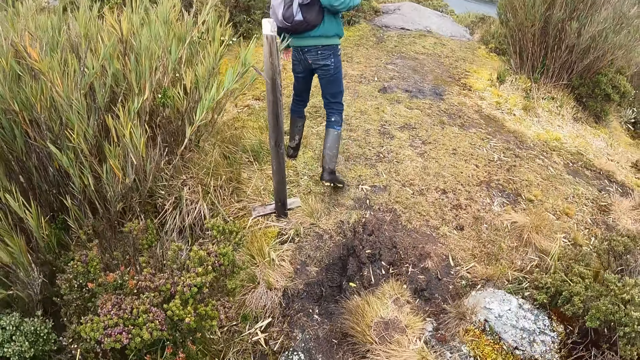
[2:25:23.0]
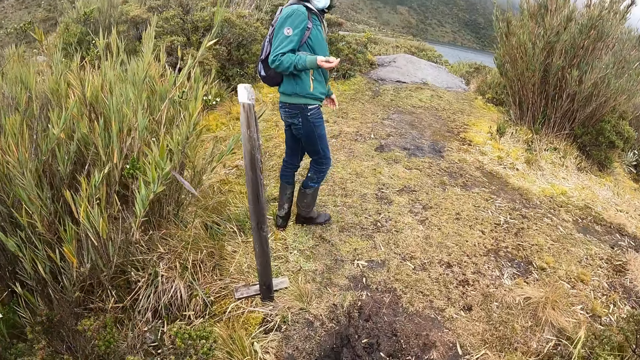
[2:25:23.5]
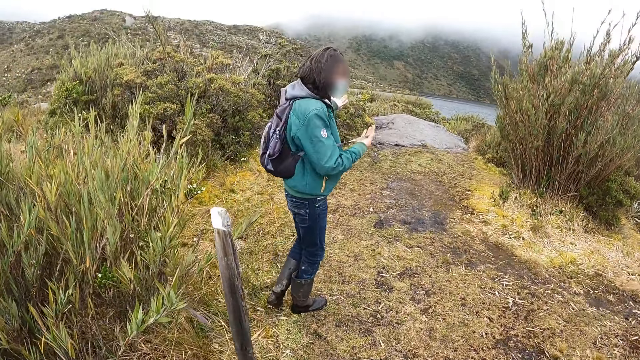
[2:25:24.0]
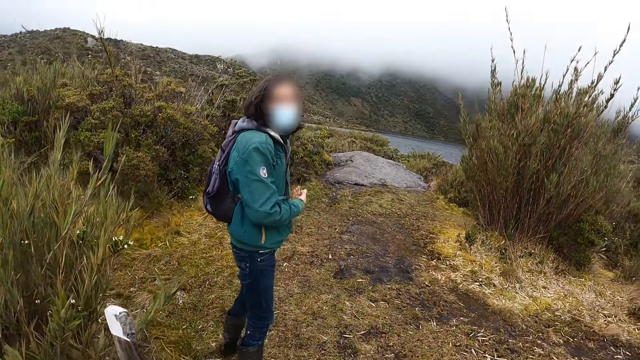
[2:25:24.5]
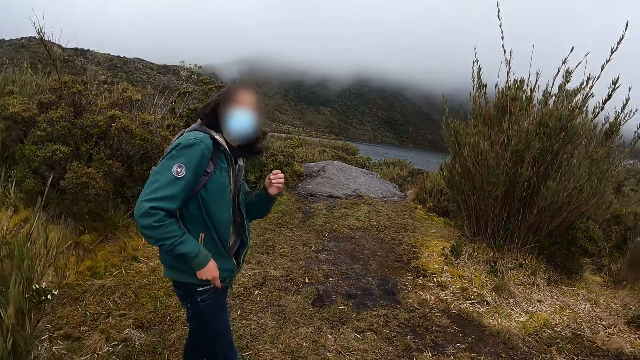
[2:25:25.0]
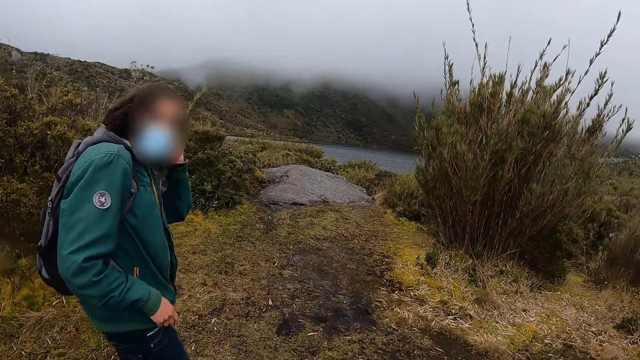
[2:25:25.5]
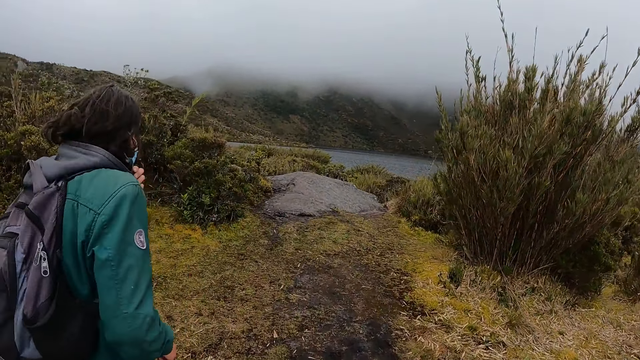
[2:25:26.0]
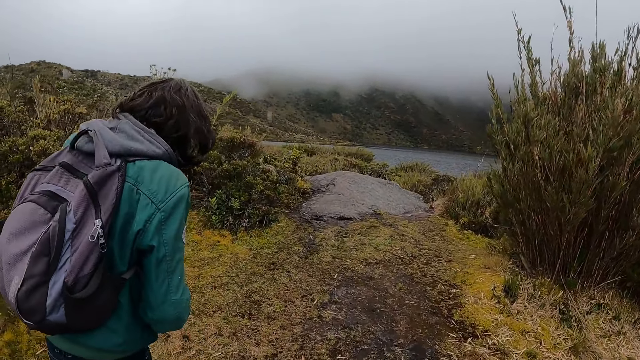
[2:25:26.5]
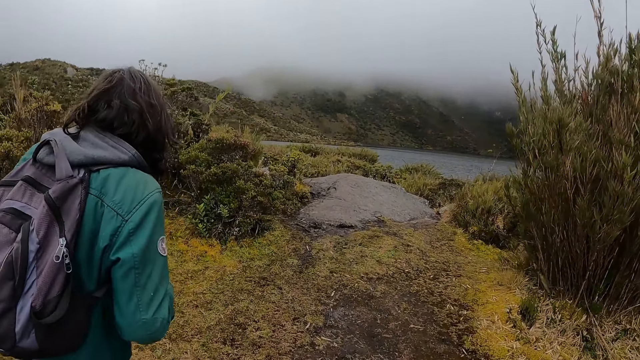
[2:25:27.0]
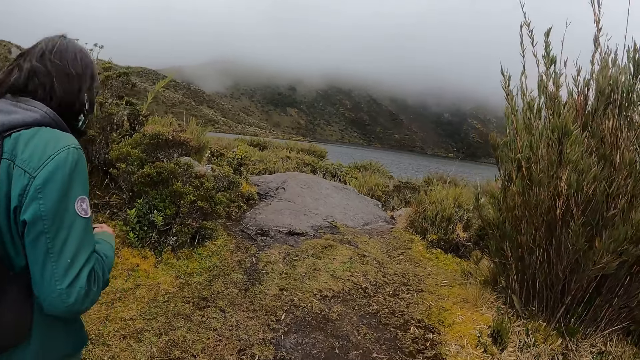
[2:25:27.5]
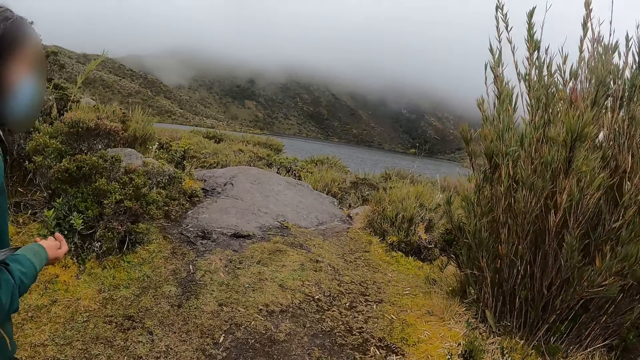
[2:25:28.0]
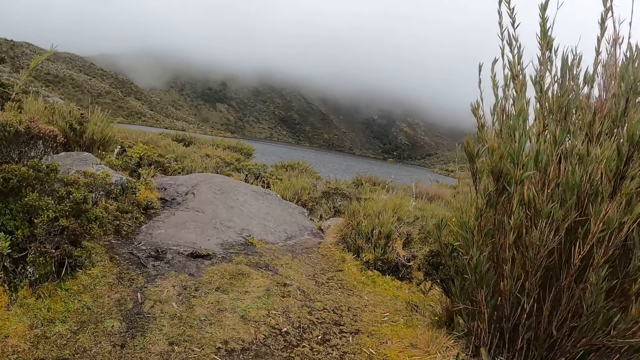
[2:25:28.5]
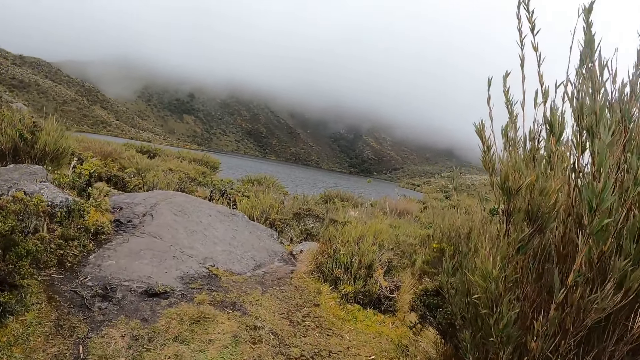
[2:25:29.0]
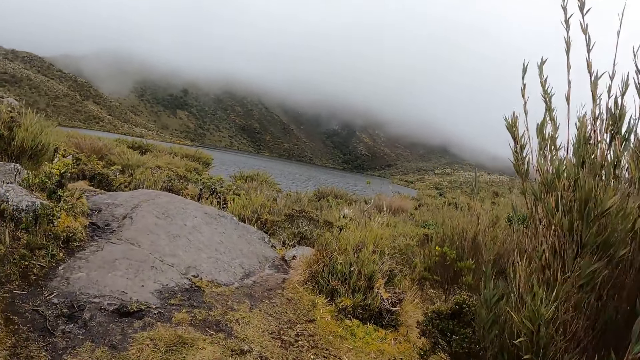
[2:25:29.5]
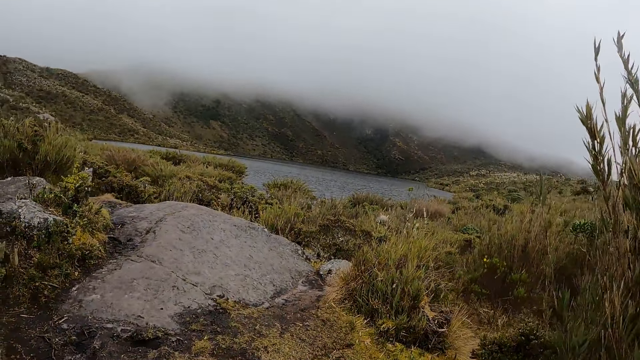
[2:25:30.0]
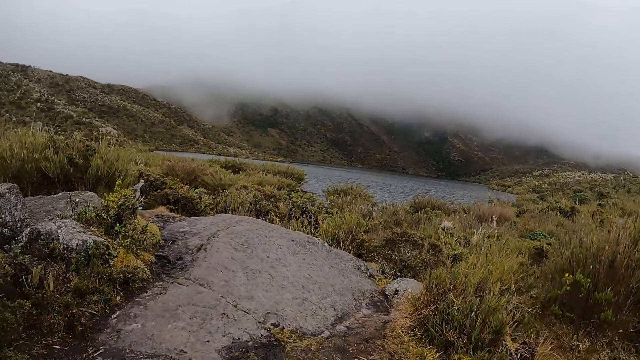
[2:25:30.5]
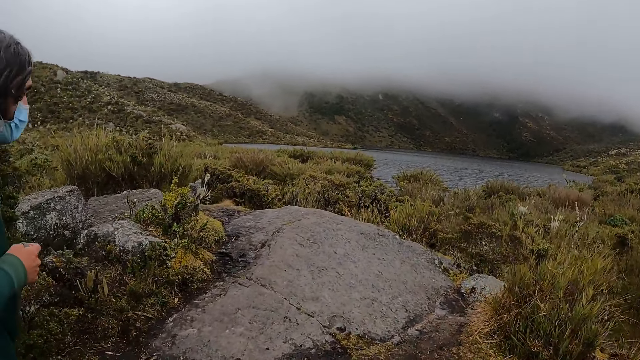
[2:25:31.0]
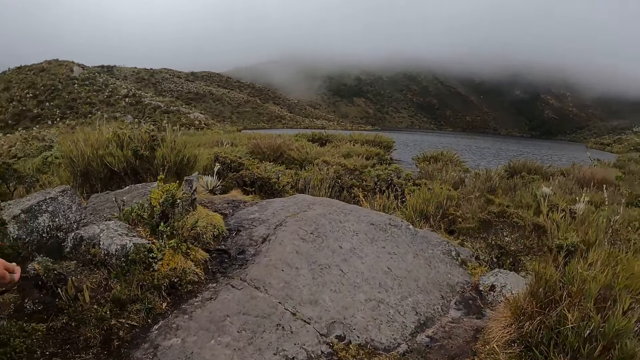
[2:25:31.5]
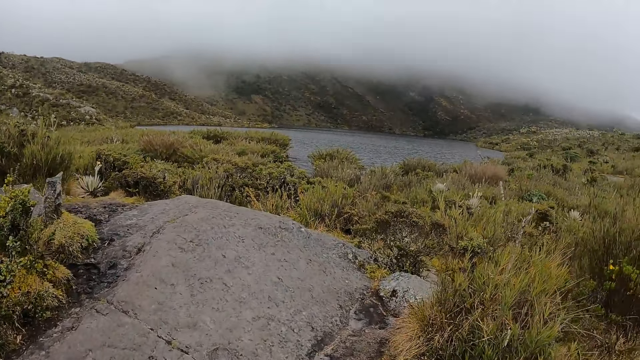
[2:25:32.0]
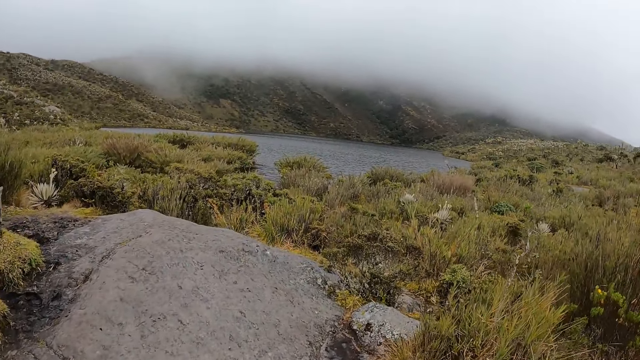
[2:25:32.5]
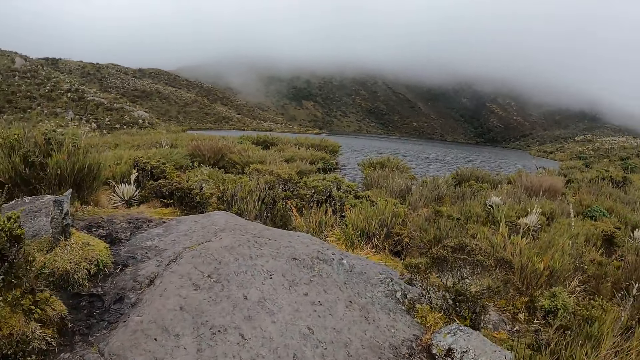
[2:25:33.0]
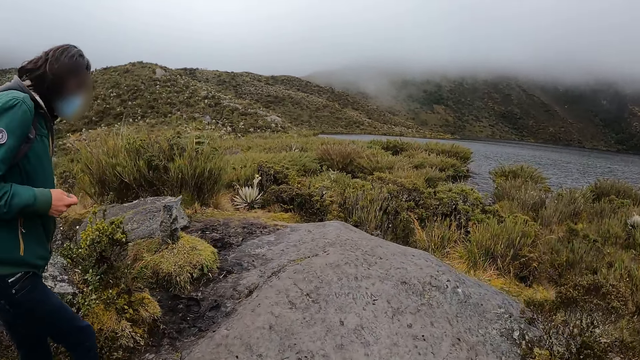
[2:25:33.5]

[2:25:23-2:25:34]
The man adjusts his hair with his left hand.

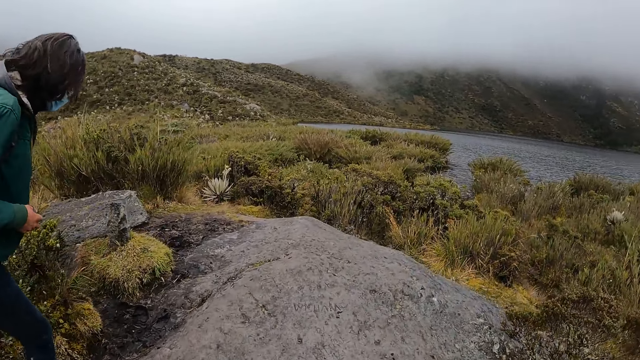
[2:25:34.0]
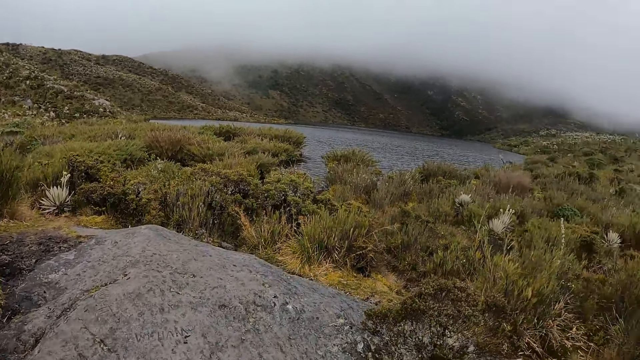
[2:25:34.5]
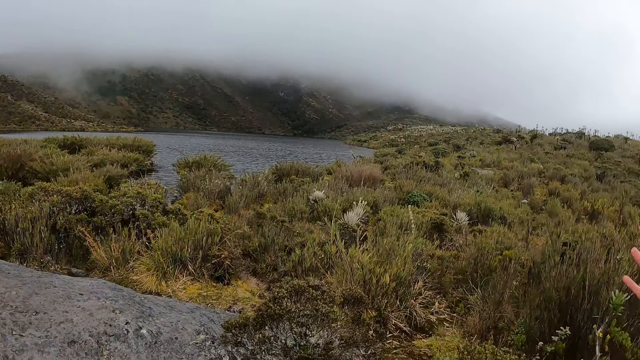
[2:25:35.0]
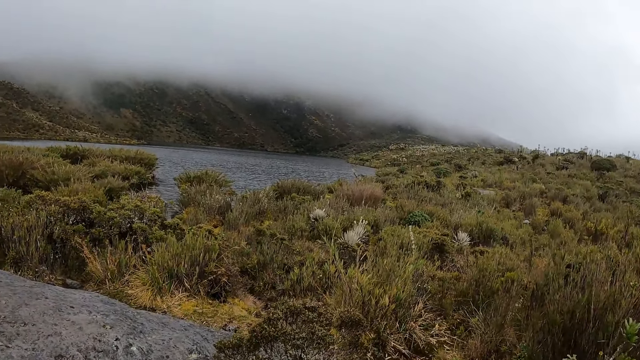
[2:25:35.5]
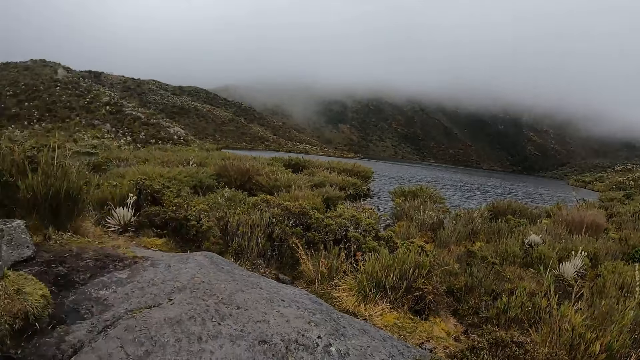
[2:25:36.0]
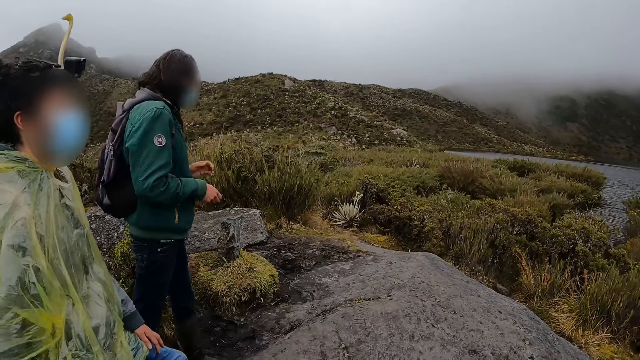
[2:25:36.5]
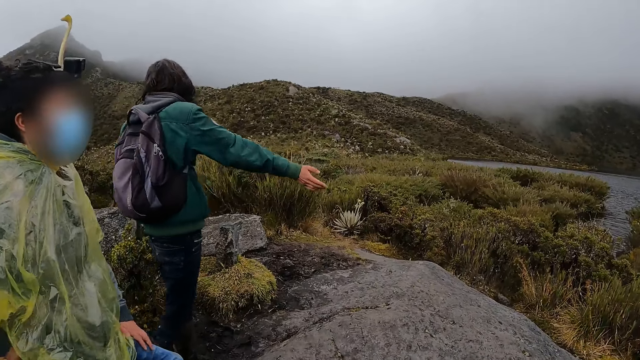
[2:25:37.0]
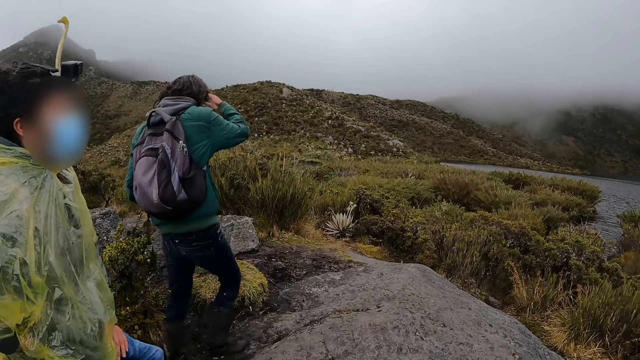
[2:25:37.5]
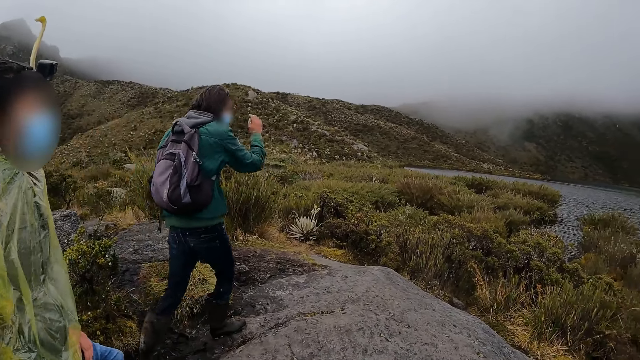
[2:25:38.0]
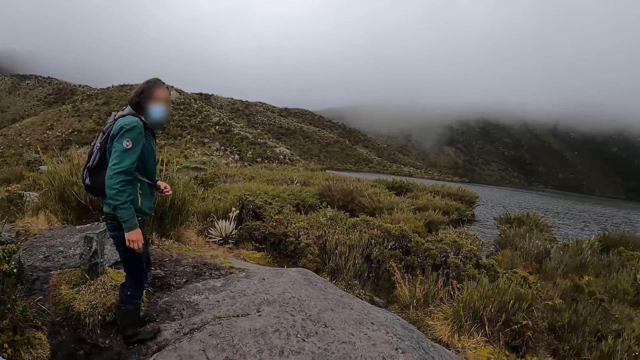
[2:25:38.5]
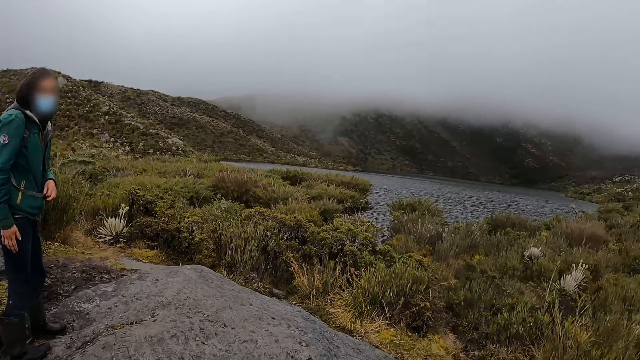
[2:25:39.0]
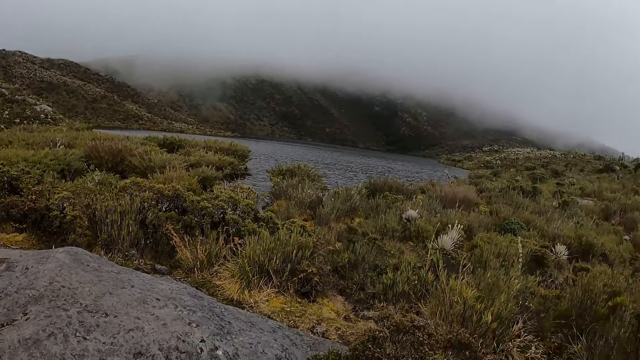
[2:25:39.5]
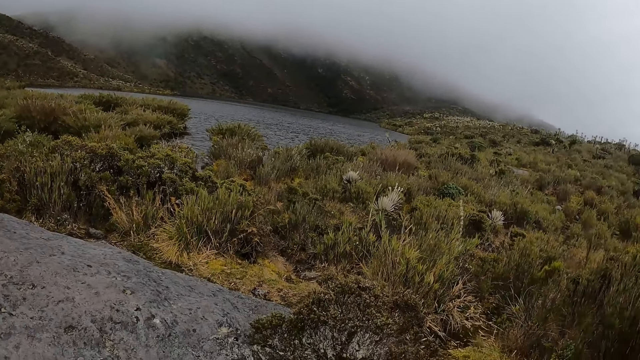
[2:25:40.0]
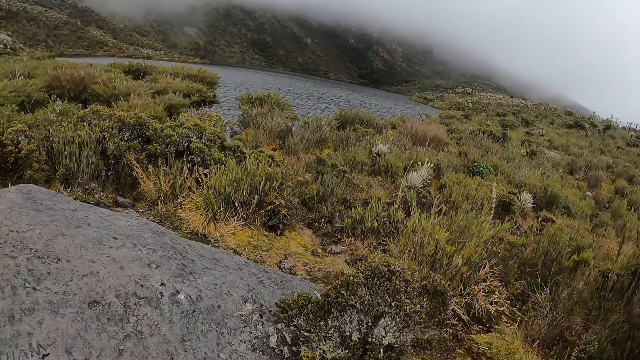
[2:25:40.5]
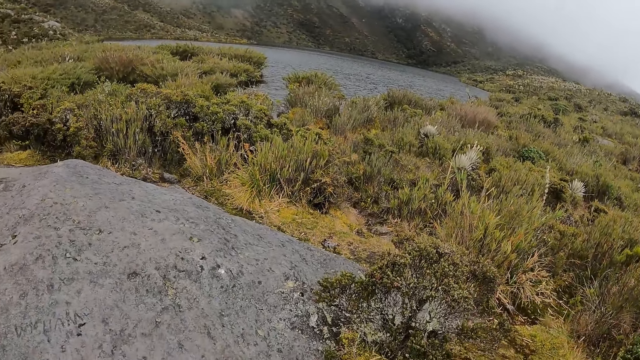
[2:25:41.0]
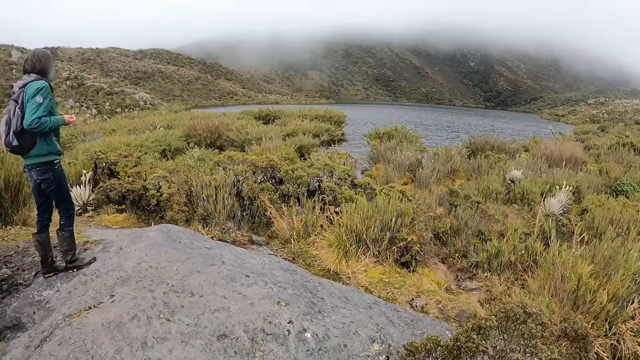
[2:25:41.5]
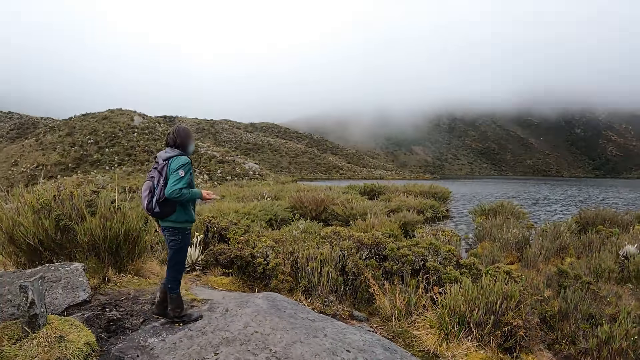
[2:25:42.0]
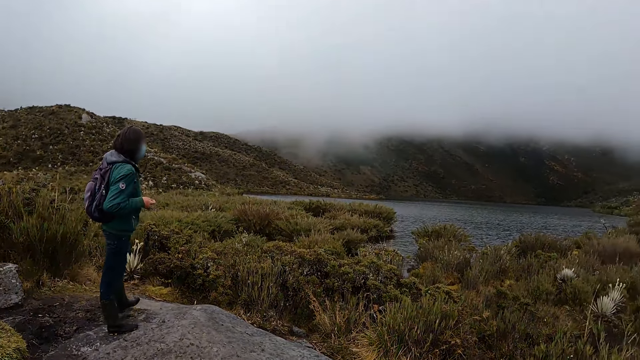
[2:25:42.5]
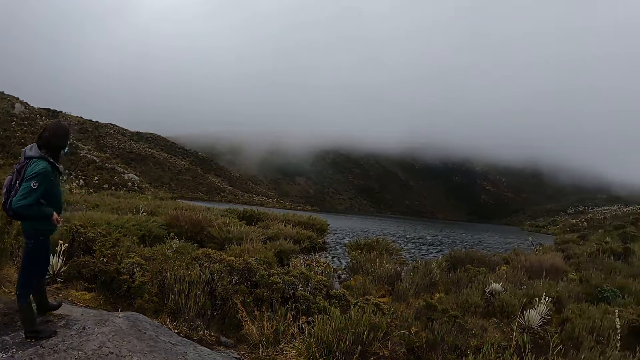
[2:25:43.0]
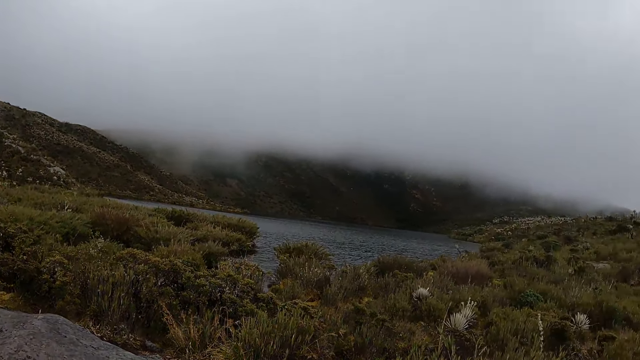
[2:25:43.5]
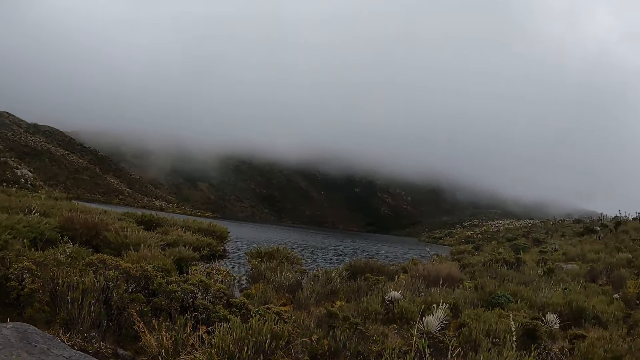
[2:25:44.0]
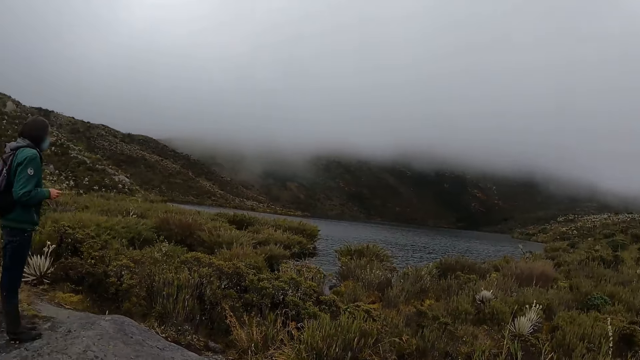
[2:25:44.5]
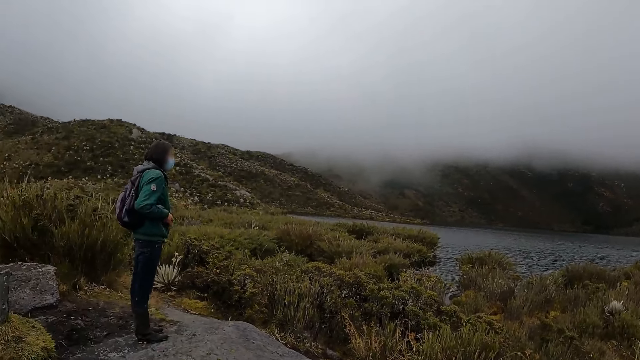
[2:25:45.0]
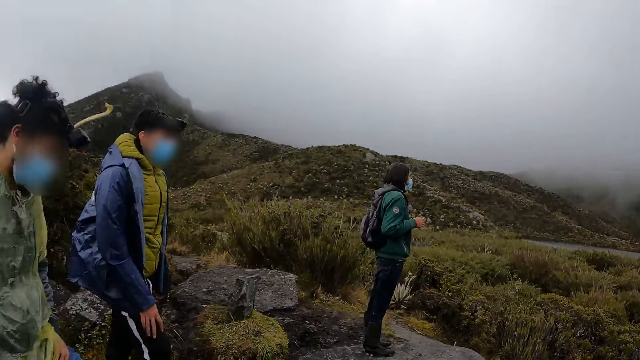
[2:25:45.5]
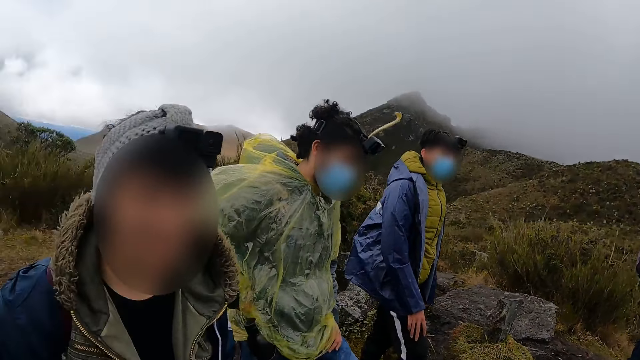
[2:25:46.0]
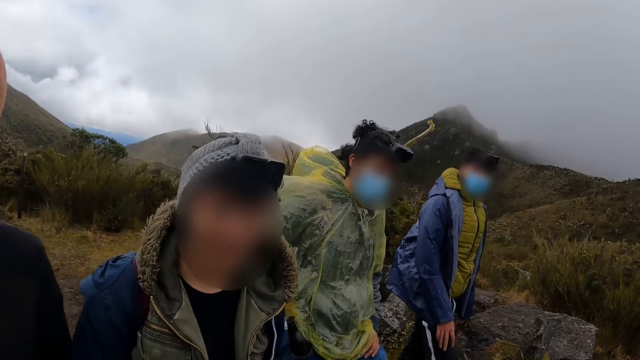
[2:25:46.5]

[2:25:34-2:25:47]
The man interacts with the camera wearer and a group of people. The man points.
